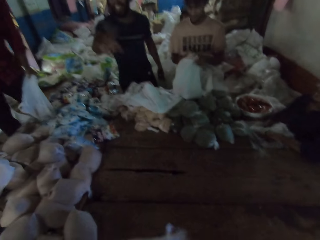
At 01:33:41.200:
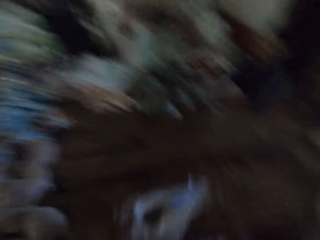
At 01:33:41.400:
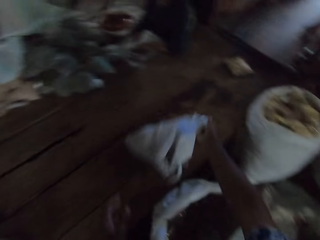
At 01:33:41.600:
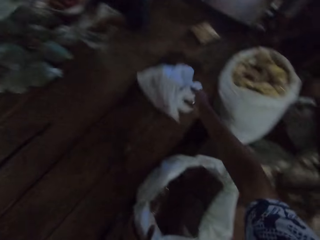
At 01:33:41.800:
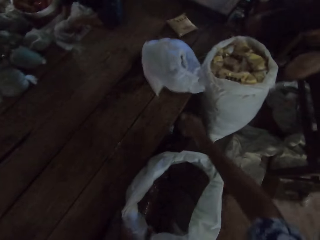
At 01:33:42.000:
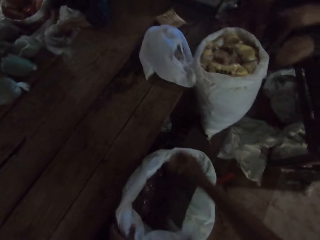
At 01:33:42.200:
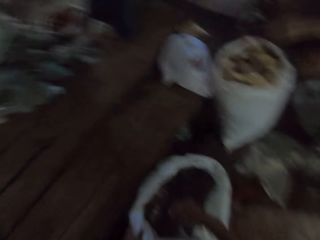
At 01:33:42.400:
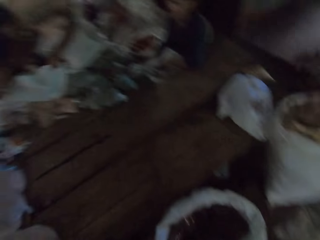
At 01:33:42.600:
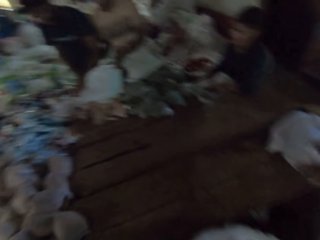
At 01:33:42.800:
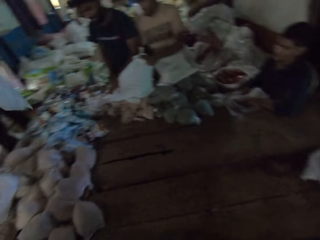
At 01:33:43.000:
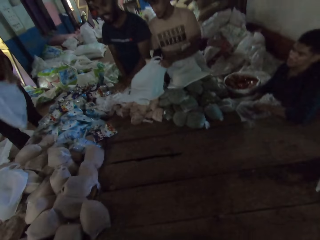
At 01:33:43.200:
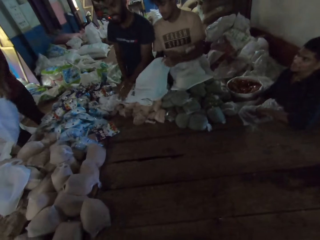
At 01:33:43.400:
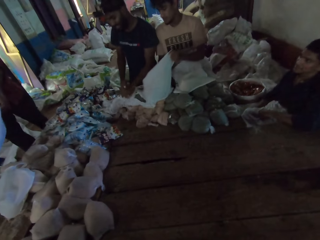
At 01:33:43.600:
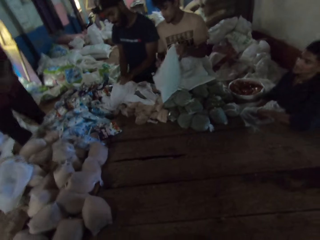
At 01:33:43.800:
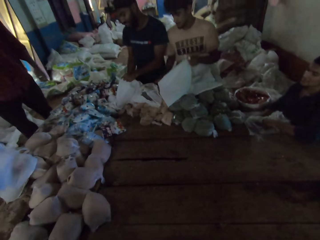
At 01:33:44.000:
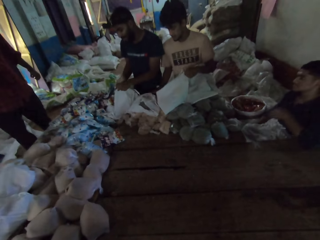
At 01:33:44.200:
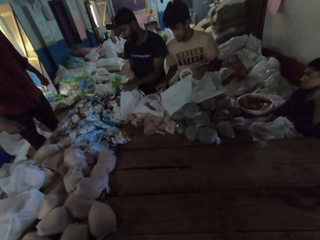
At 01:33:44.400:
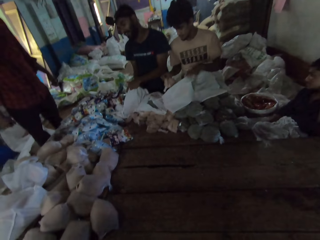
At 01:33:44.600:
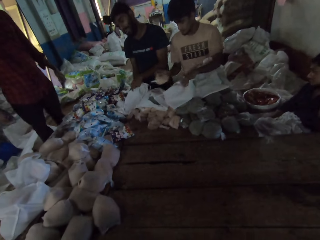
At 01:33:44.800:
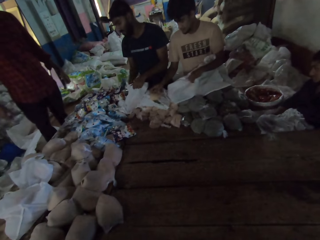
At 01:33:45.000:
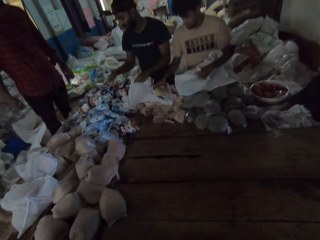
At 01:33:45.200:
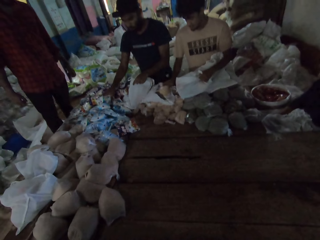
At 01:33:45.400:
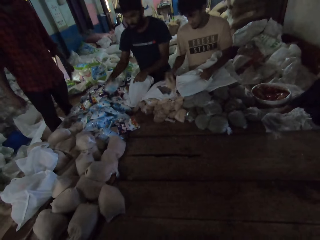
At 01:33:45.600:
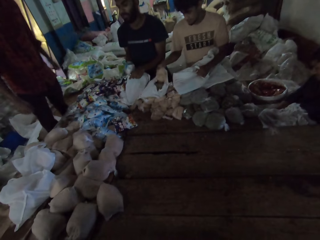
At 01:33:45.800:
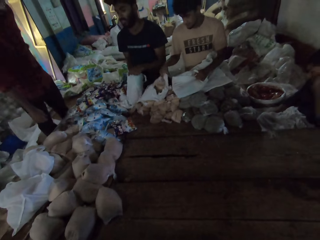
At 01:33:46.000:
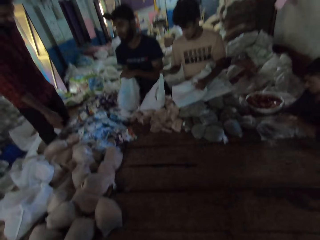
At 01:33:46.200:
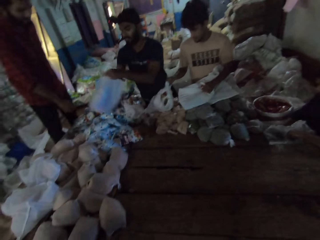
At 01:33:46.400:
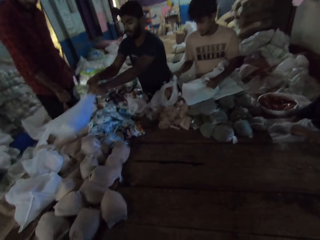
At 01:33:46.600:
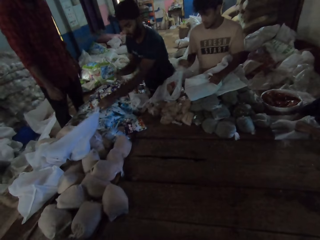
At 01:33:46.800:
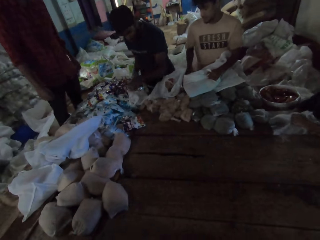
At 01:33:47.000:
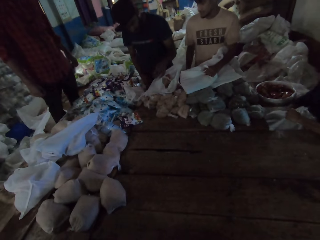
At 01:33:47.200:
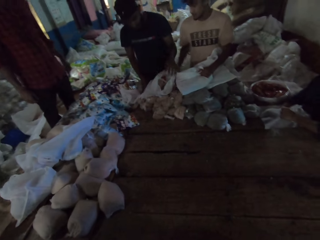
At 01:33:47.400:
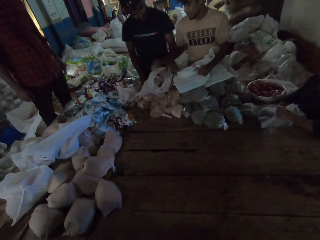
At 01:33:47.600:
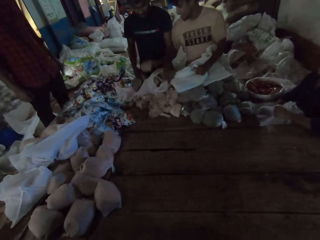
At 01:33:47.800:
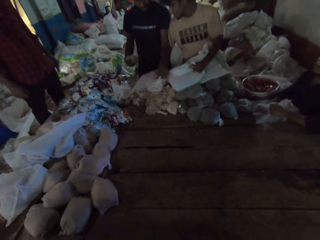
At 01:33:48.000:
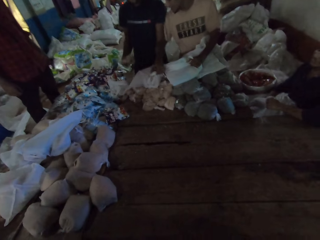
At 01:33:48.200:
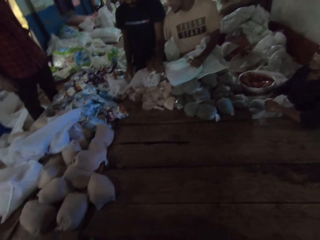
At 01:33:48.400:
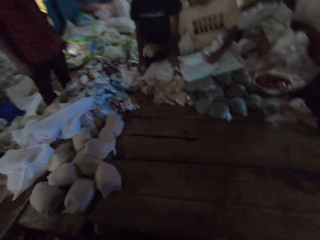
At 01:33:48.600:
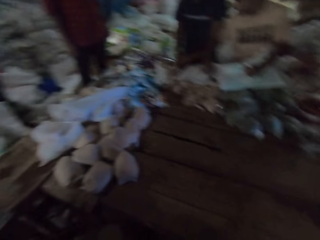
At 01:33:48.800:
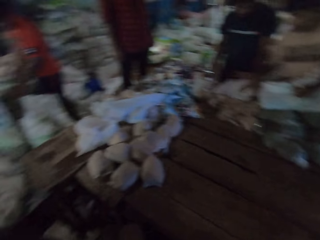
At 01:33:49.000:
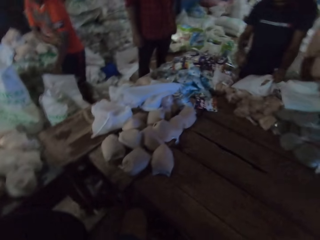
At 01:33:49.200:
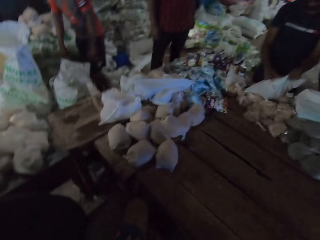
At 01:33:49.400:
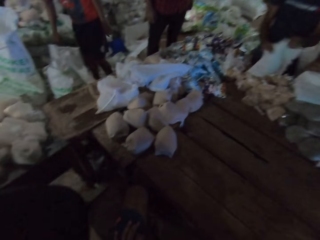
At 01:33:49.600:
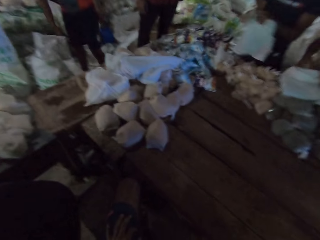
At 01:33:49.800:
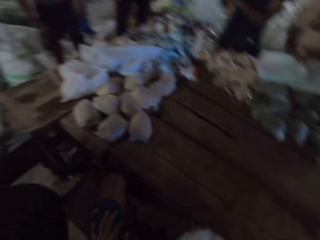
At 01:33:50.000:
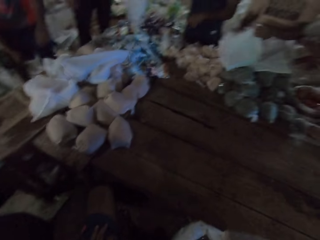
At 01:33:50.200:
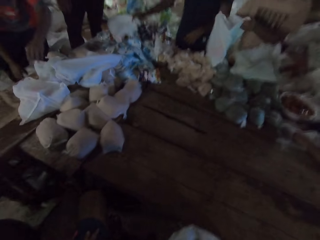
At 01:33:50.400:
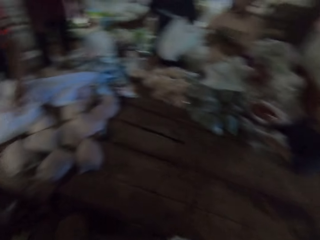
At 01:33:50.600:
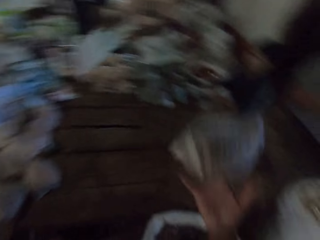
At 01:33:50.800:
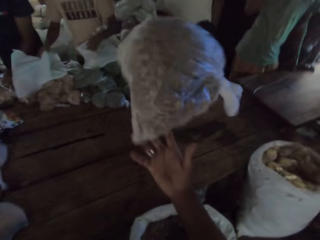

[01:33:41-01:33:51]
The camera wearer passes the plastic bag to a man with his right hand. He moves the white carrier bag on the floor. Another man drops a cereal pack in a plastic bag with his right hand. Another man drops a cereal pack in a plastic bag with his right hand. The second man picks up a cereal pack on the pile of cereal packs on the floor with his right hand. The camera wearer interacts with people. Another man passes a plastic bag to another man with his right hand. The third man picks up a cereal pack on the pile of cereal packs on the floor with his right hand, drops the cereal pack in a plastic bag with his right hand, and passes the plastic bag to the fourth man with his hands. The second man picks up a cereal pack on the pile of cereal packs on the floor with his right hand. The third man moves a cereal pack on the pile of cereal packs on the floor with his right hand. The second man drops a cereal pack in a plastic bag with his right hand. The camera wearer looks around the room. The third man passes the plastic bag to the fourth man with his hands.

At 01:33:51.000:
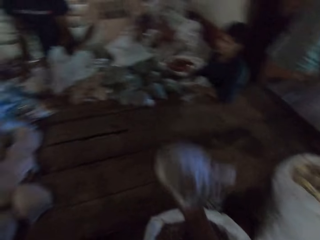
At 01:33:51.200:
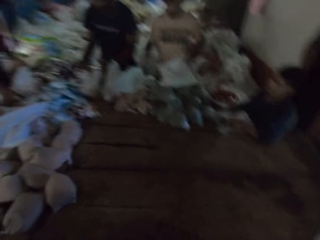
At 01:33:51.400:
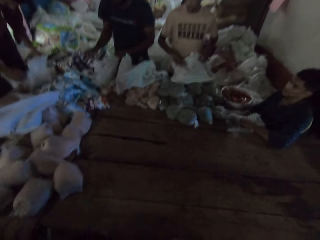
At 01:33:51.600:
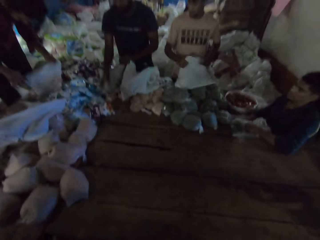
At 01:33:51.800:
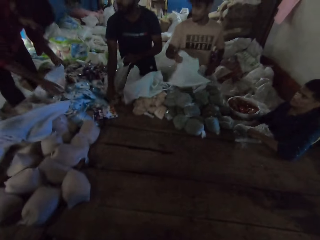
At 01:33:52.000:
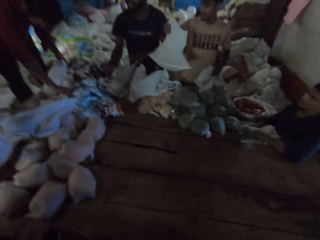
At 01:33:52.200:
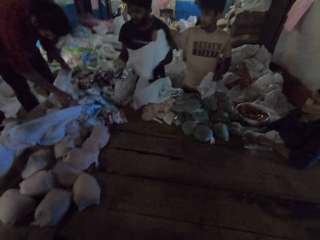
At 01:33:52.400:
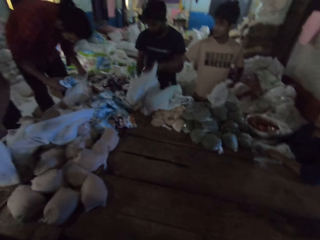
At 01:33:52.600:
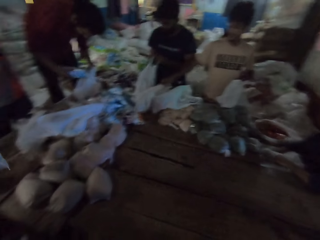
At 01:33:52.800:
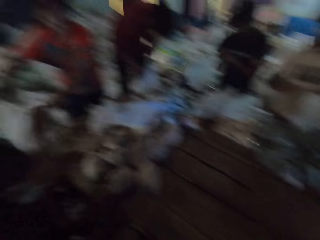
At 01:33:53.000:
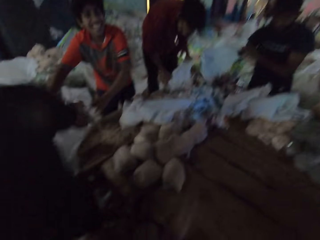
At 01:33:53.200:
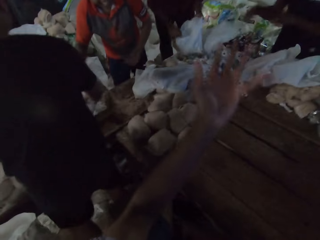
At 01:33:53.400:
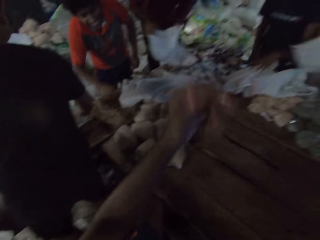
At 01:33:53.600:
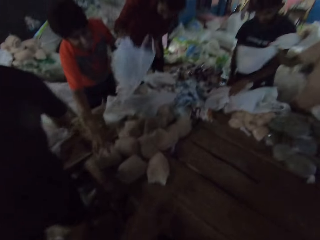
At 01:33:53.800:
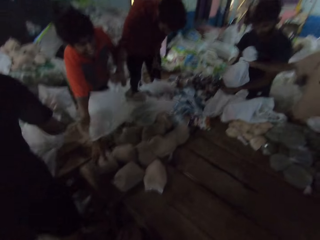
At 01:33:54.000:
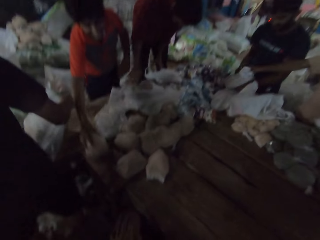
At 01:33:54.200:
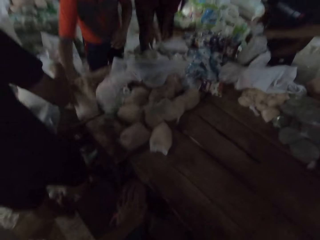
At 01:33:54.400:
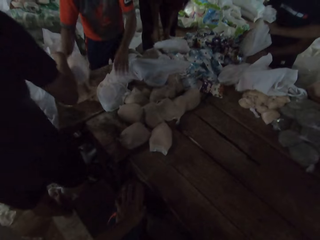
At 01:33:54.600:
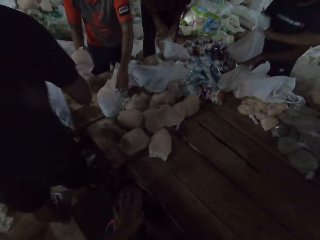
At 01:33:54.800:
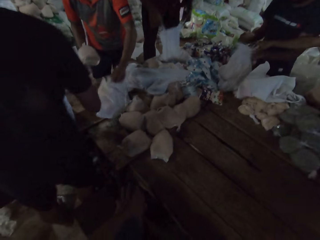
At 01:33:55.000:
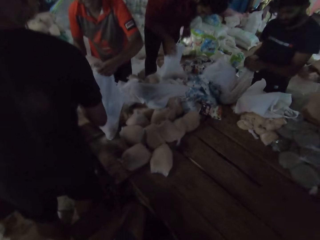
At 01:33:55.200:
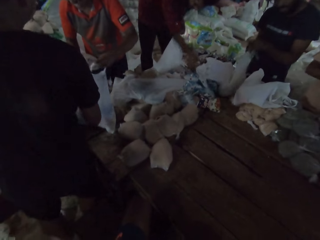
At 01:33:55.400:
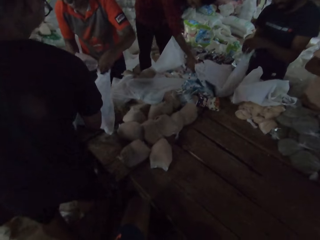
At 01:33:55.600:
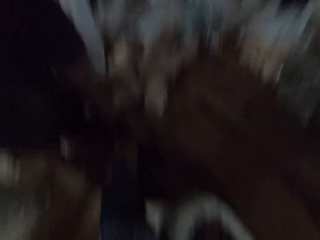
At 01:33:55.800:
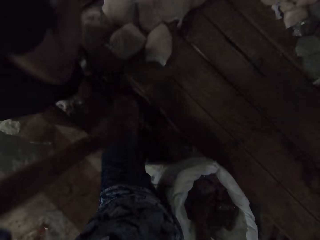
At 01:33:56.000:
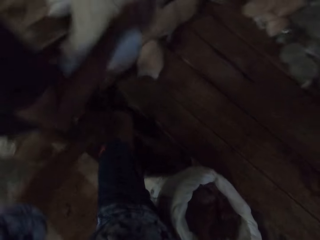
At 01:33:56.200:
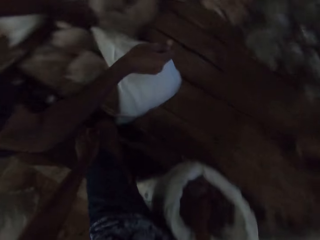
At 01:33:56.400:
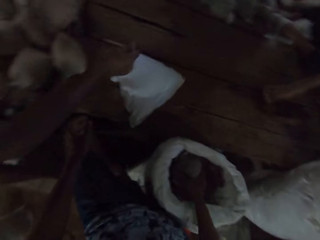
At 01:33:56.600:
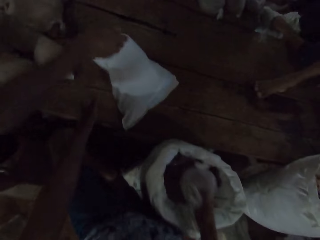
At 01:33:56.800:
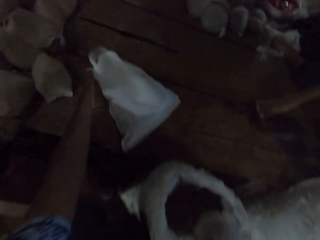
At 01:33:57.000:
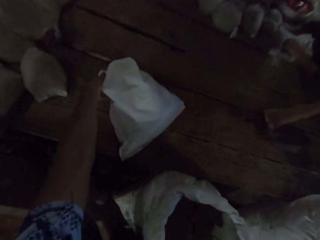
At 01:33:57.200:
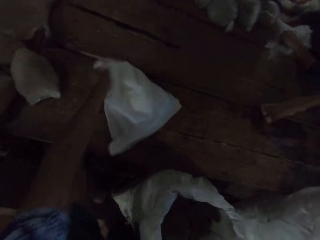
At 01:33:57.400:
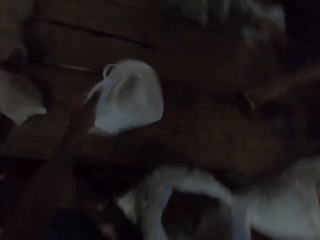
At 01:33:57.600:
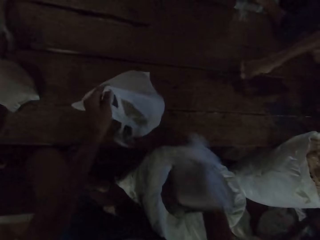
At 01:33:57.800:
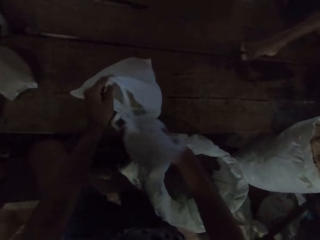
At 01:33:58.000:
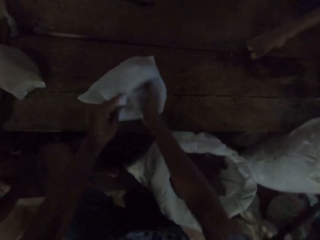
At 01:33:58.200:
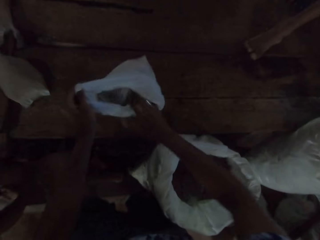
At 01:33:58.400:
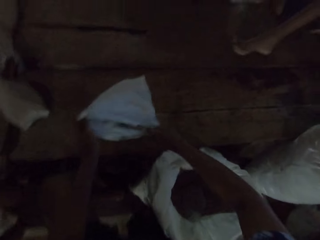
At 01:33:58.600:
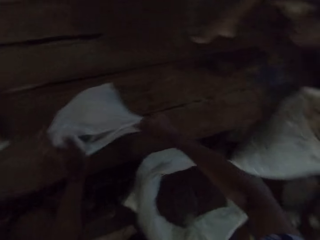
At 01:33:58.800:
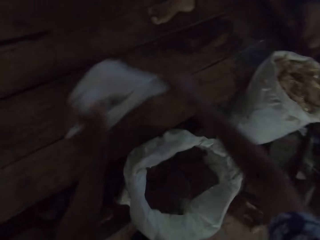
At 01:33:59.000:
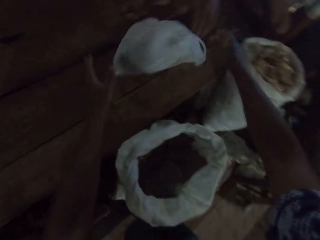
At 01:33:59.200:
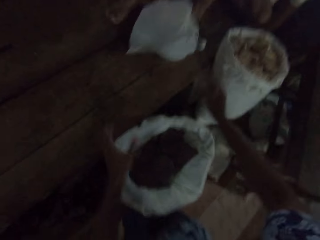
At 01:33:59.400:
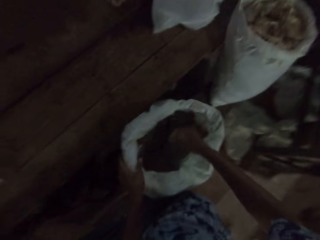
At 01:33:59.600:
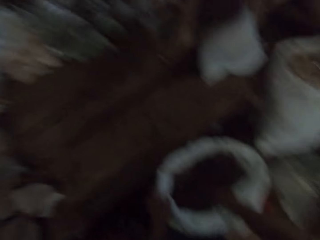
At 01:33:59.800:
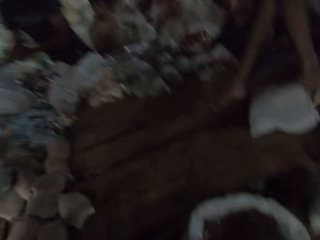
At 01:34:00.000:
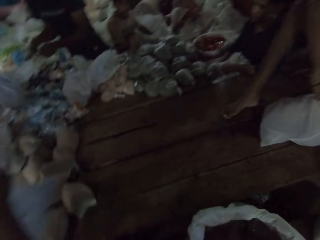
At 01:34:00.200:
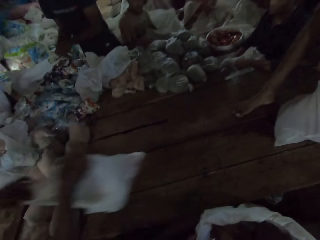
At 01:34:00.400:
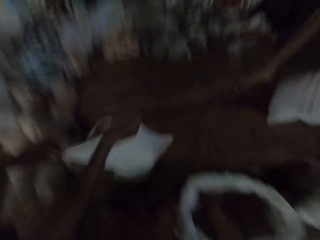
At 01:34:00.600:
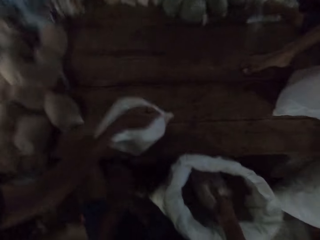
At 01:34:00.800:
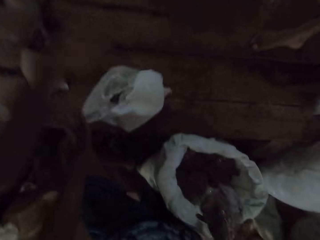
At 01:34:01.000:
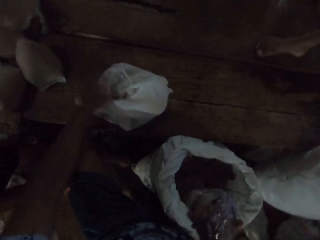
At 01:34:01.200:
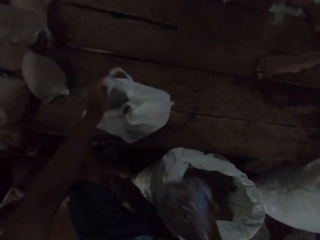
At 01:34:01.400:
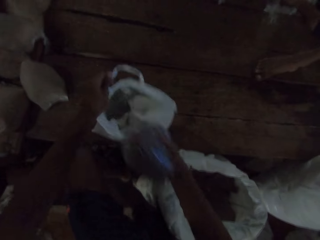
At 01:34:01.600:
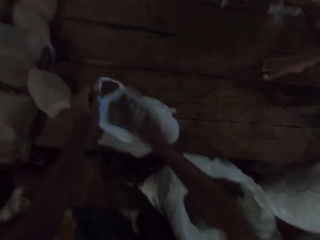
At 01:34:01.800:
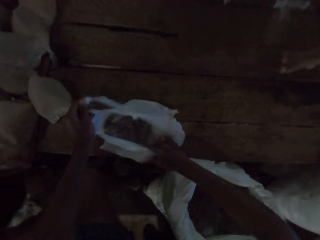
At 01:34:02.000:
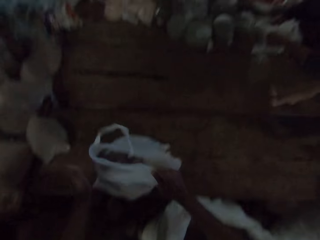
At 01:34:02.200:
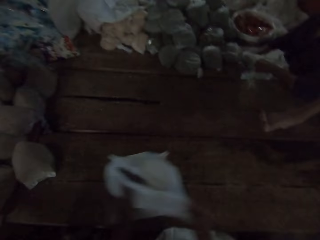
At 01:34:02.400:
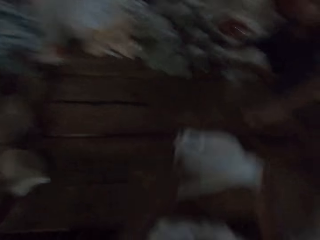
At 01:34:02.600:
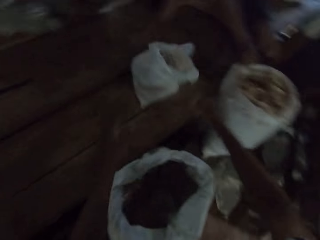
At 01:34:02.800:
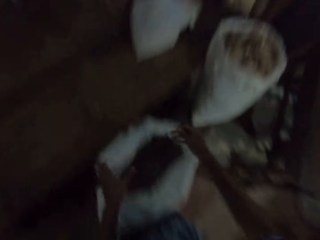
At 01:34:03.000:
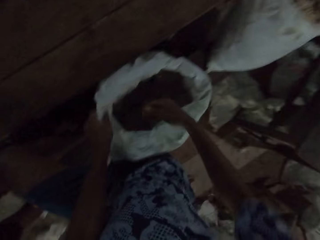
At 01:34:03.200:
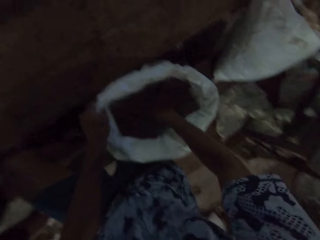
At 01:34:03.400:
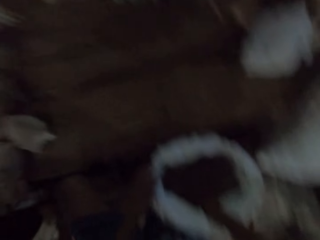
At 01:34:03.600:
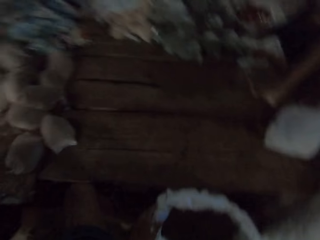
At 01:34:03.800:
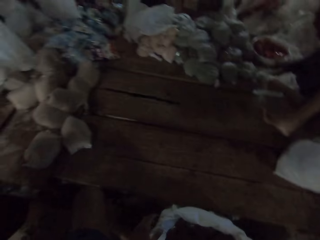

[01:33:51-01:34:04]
A man passes the plastic bag to another man with his hands. The first man passes the plastic bag to the second man with his hands again. The camera wearer tosses a packet of something in hand. The first man picks up a cereal pack on the pile of cereal packs on the floor with his right hand. A third man picks up a cereal pack on the pile of cereal packs on the floor with his right hand. The first man passes the plastic bag to the second man with his hands. The third man passes the plastic bag to a fourth man with his hands. The fourth man picks up a cereal pack on the pile of cereal packs on the floor with his right hand and picks up a plastic bag with his left hand. The second man drops a cereal pack in a plastic bag with his right hand. The fourth man drops the cereal pack in the plastic bag with his right hand. The third man picks up a cereal pack on the pile of cereal packs on the floor with his right hand. A fifth man passes the plastic bag to the camera wearer with his hands. The camera wearer picks up a pack of peas from the sack with his right hand. He opens the plastic bag on the floor with his left hand. He drops the pack of peas in the plastic bag with his right hand and moves the plastic bag on the floor with his hands. He picks up a pack of peas from the sack on the floor with his right hand. The fifth man passes the plastic bag to the camera wearer with his hands. The camera wearer opens the plastic bag with his left hand, drops the pack of peas in the plastic bag with his right hand, moves the plastic bag on the floor with his hands, and picks up a pack of peas from the sack with his right hand.
